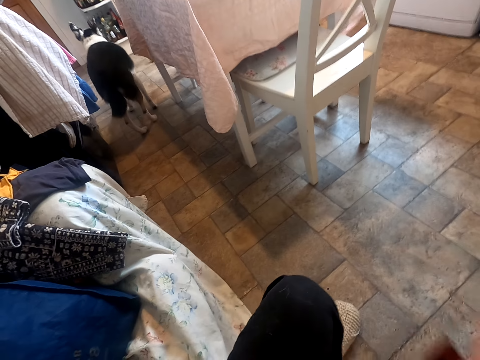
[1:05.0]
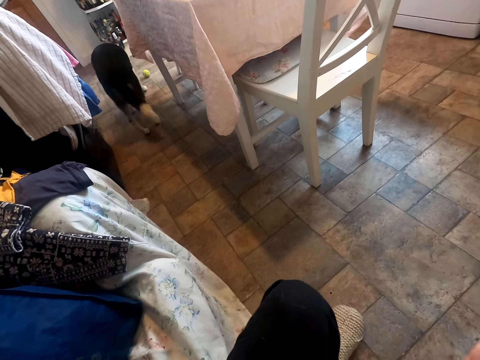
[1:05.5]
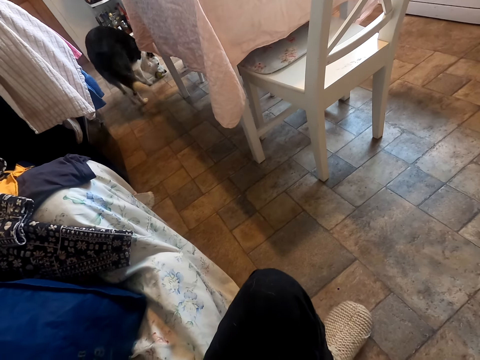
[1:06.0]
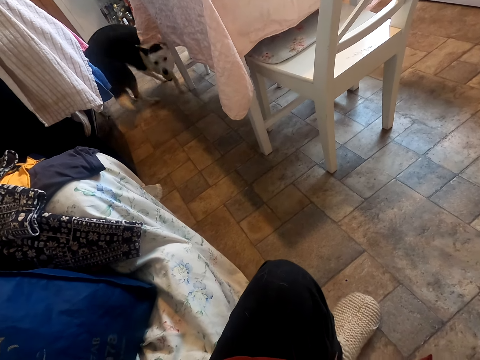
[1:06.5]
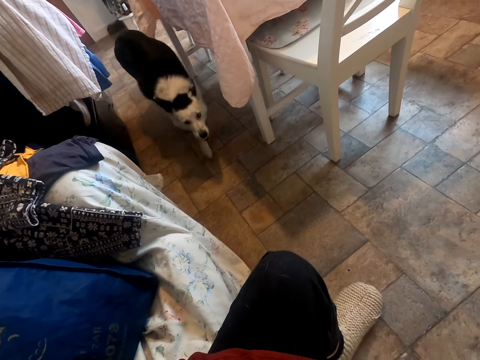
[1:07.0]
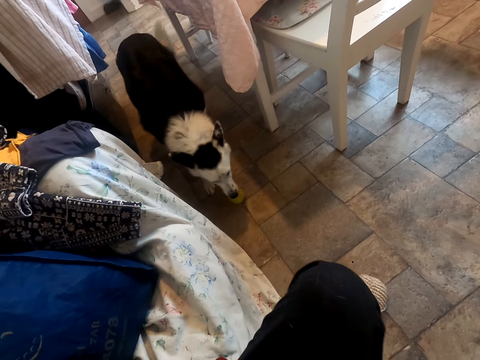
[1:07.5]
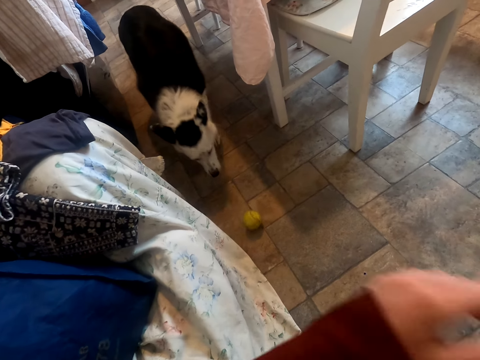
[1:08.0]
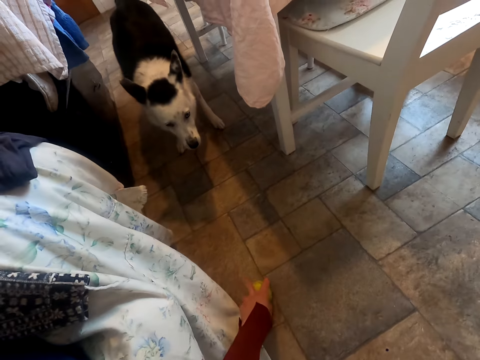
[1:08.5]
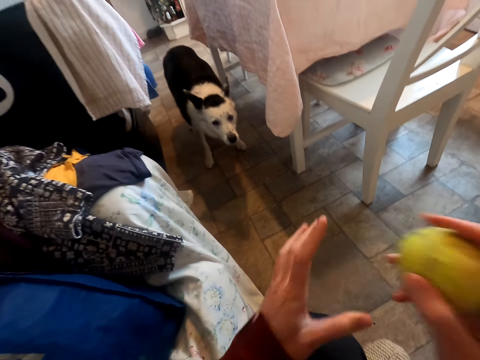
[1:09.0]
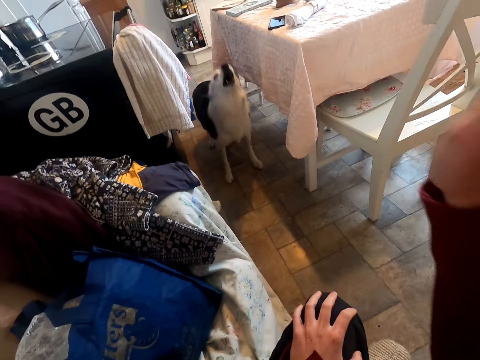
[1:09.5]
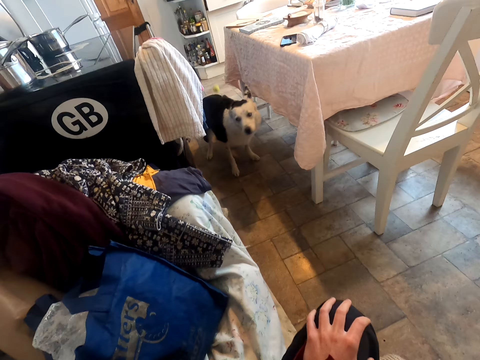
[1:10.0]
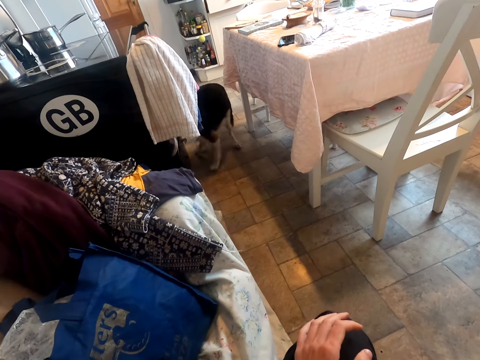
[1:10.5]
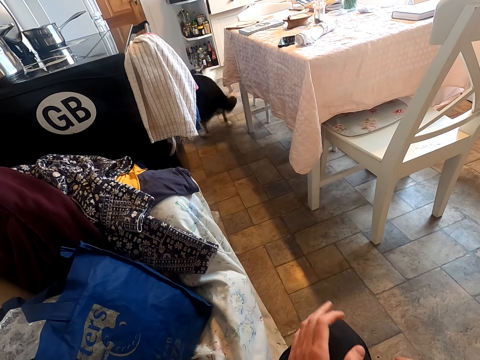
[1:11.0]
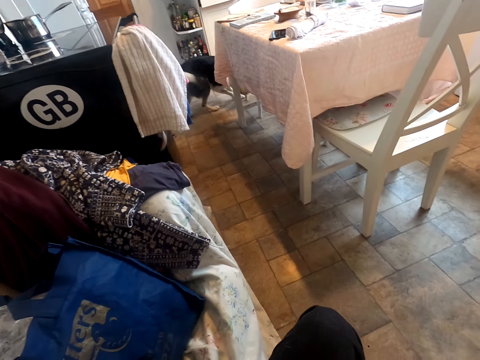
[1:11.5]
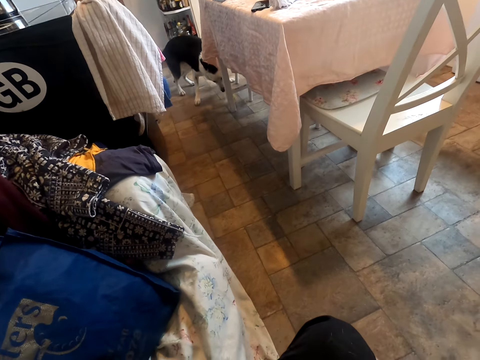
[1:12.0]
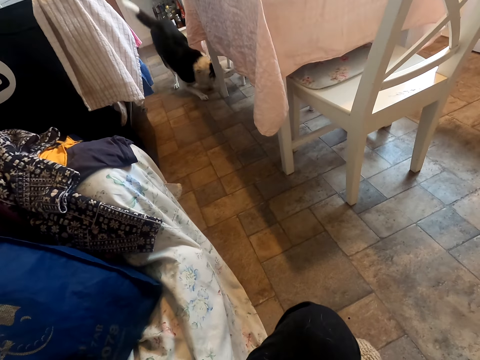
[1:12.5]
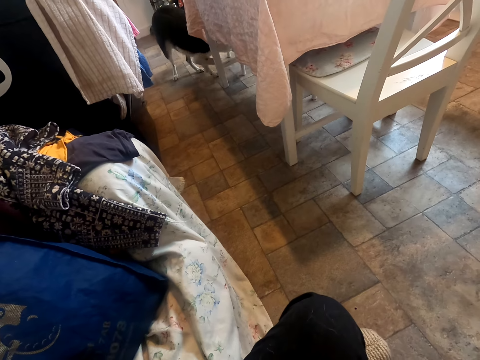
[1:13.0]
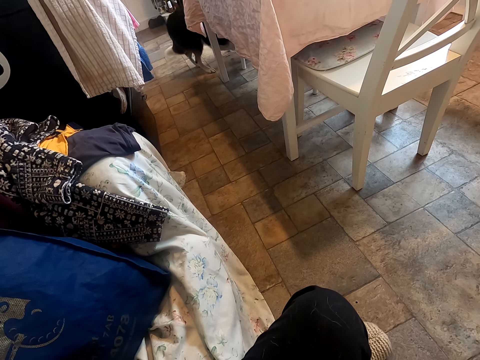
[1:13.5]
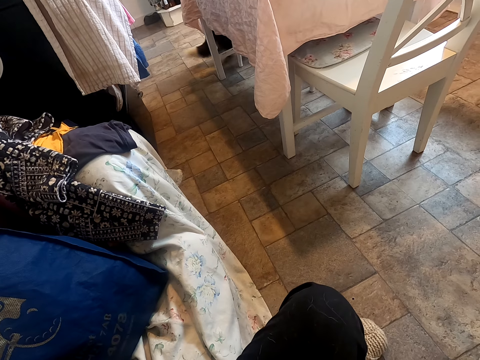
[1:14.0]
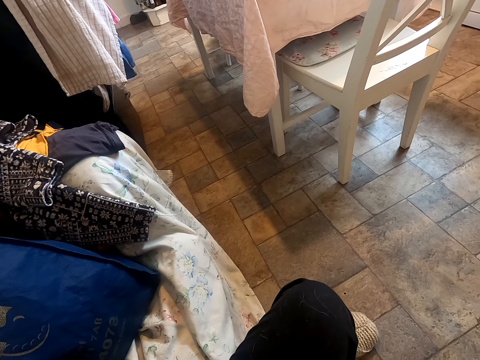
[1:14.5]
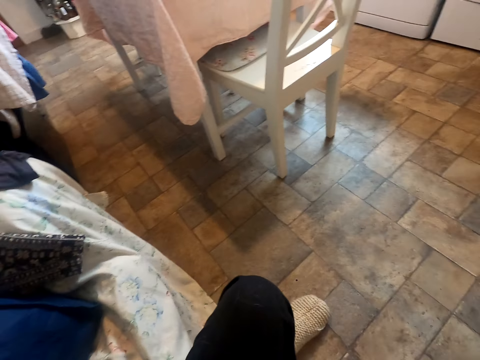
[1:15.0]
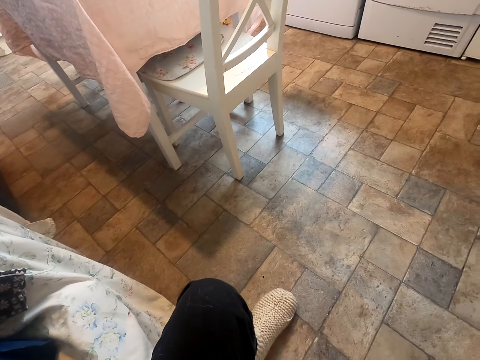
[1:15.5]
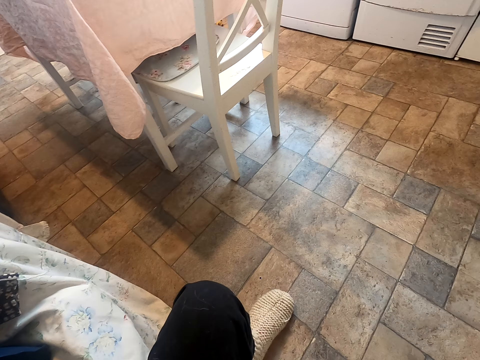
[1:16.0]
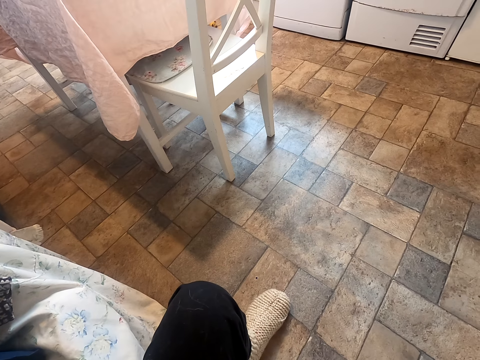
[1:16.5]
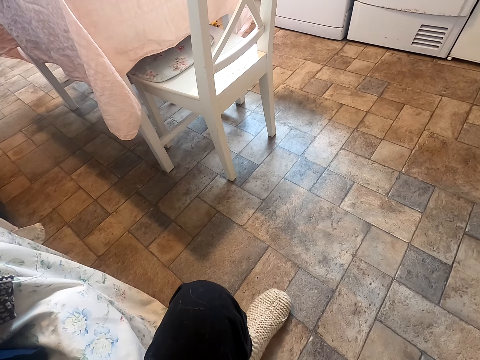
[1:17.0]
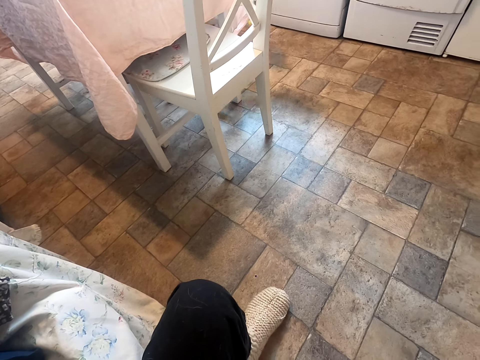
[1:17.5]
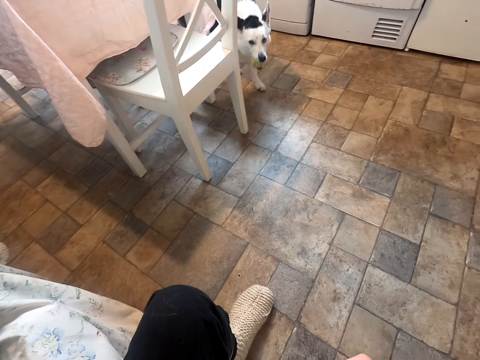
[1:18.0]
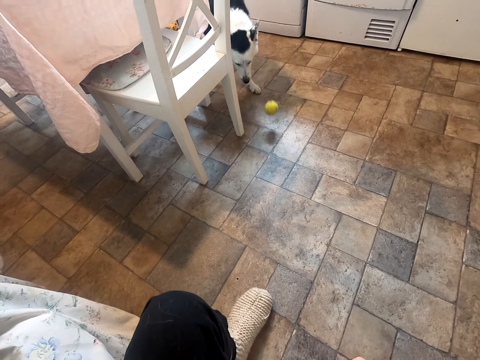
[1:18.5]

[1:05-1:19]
The camera wearer picks up the ball from the floor. They hold the ball with the other hand. They throw the ball on the floor. They stare at the dog.

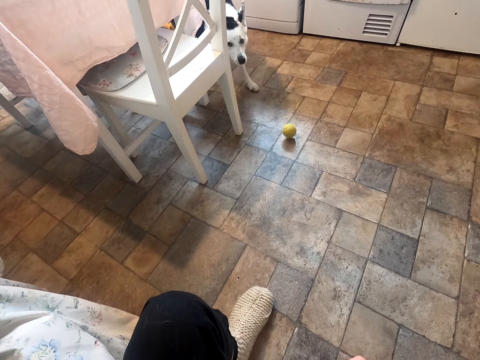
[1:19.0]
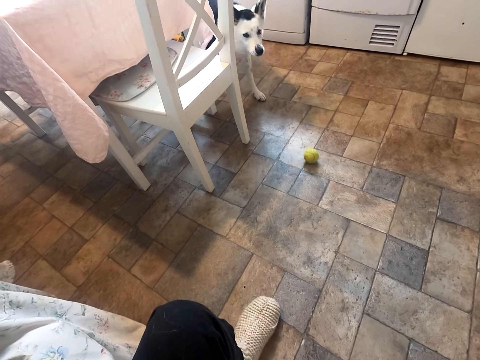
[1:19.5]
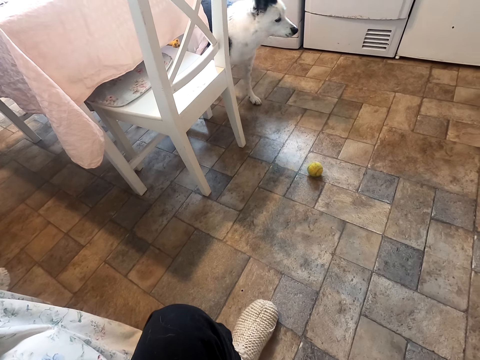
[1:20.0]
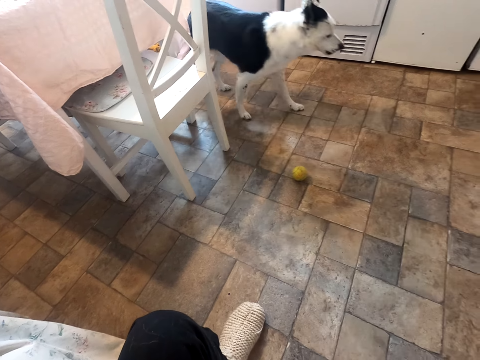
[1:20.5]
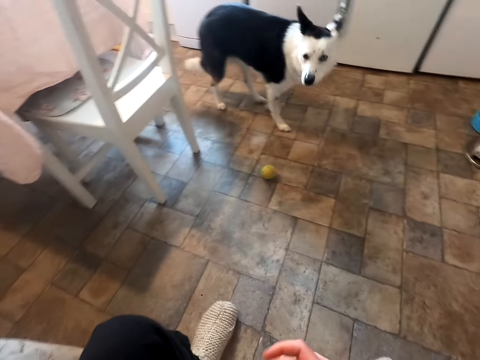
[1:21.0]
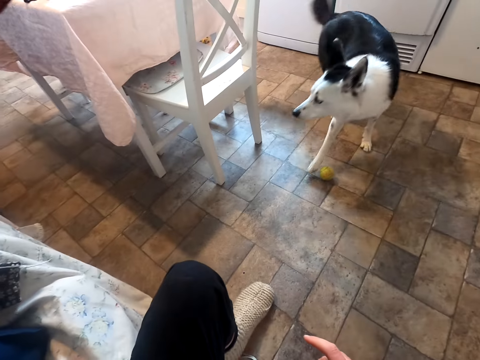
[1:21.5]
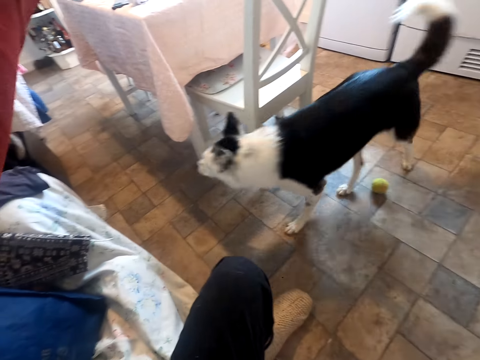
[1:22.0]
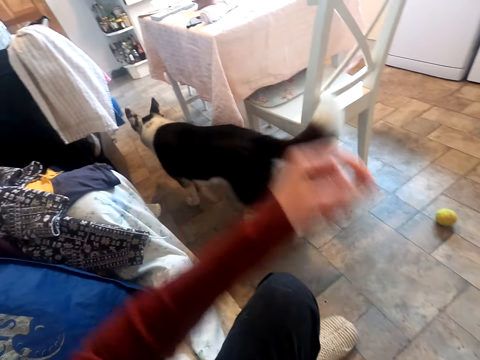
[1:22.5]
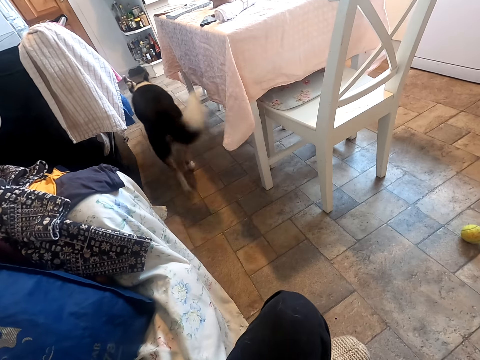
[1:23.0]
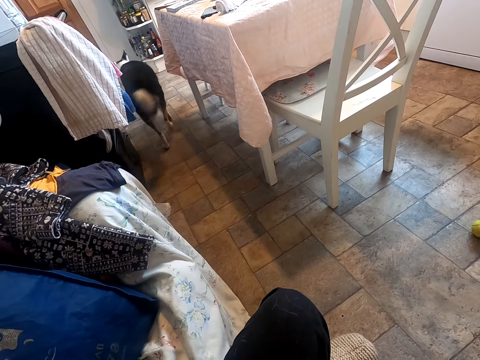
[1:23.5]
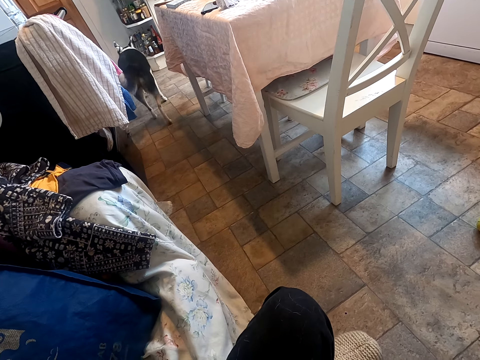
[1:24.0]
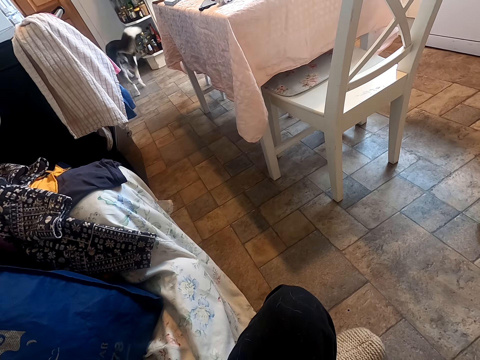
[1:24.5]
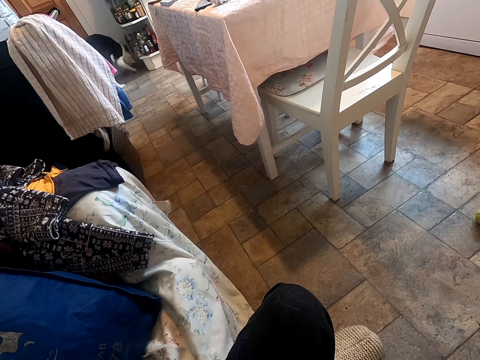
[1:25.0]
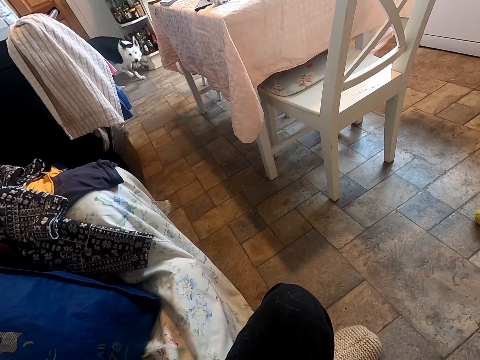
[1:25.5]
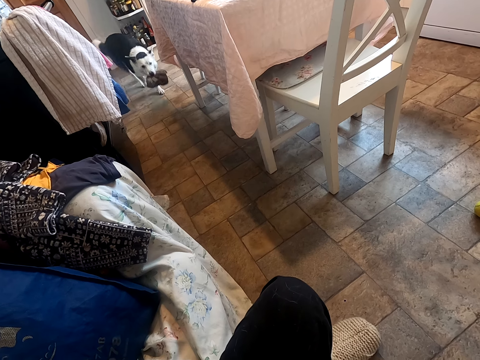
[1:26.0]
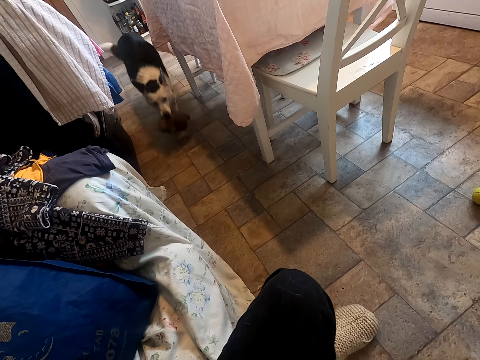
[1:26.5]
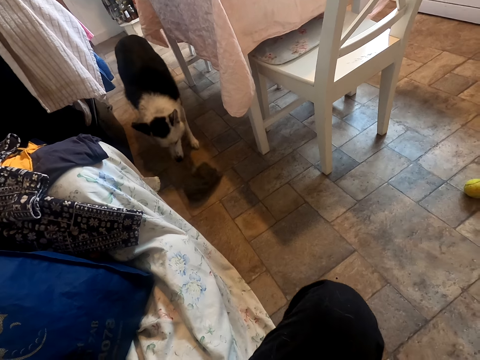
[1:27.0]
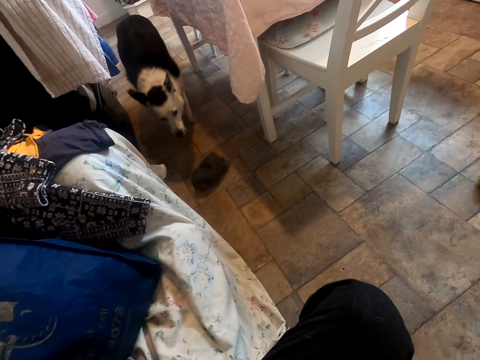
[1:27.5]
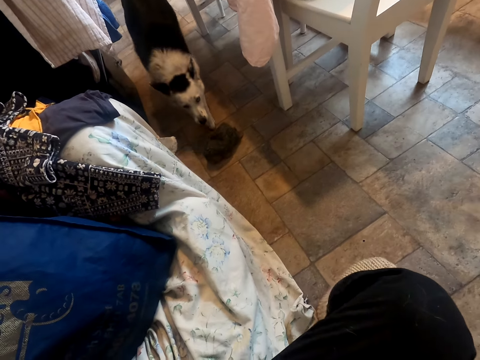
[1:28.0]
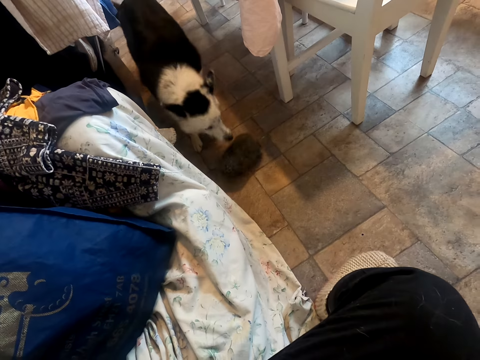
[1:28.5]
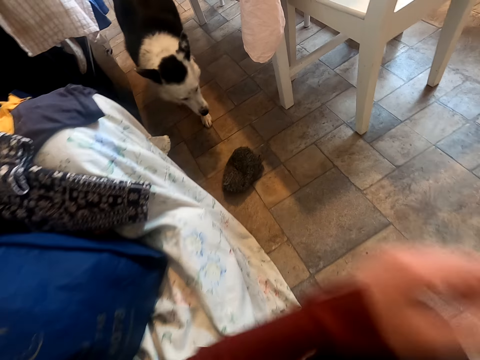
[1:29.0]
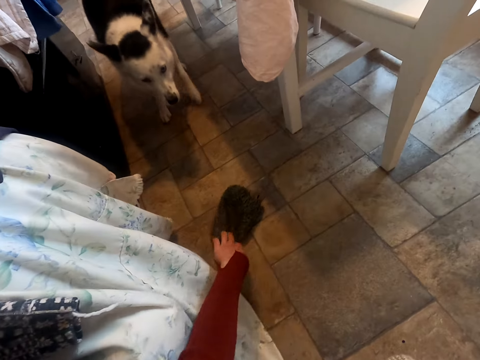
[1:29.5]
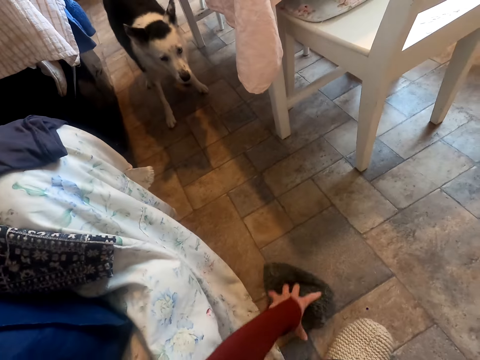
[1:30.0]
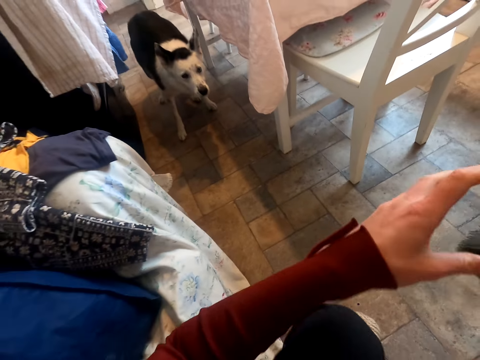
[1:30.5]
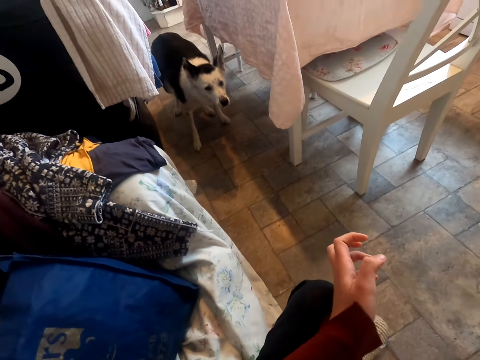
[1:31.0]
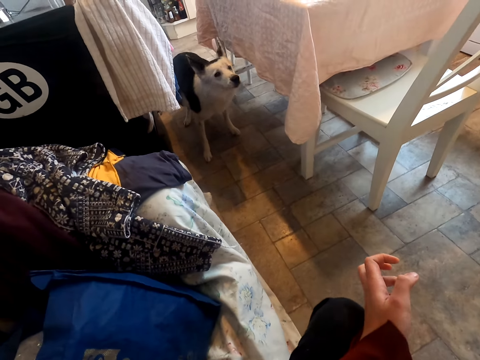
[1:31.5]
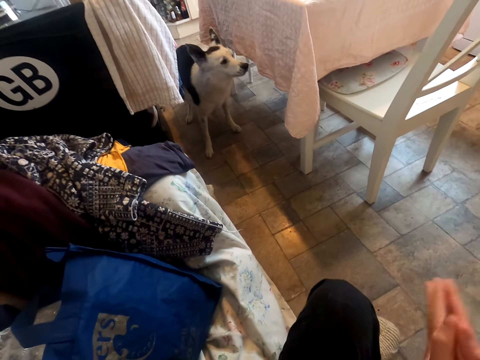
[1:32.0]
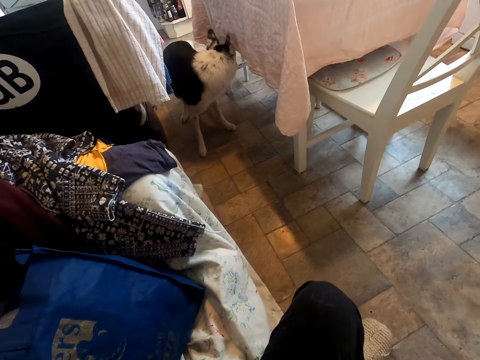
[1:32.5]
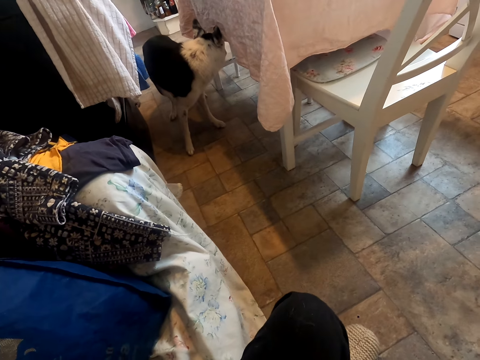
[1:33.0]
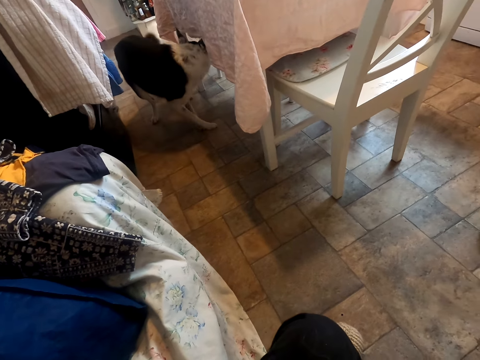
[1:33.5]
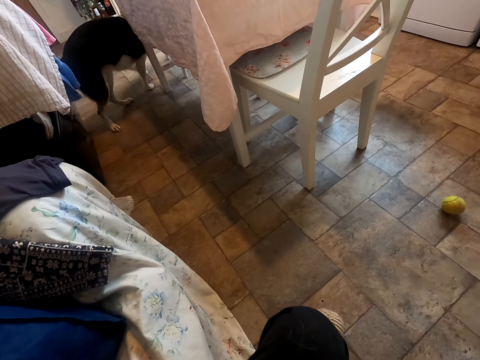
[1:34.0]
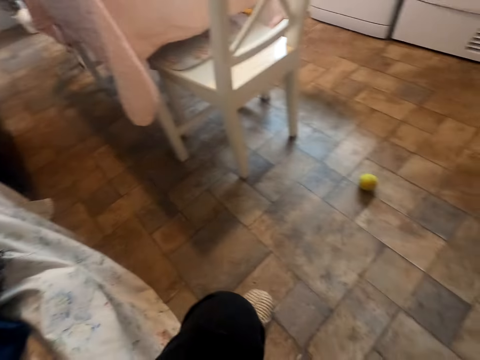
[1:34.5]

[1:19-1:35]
The camera wearer lifts his hand. He puts down his hand. He stares at the dog. He picks up the dog playing toy from the floor. He throws the dog playing toy on the floor. He claps his hands. He stares at the dog.
